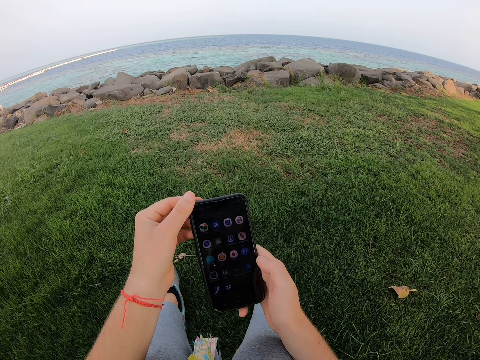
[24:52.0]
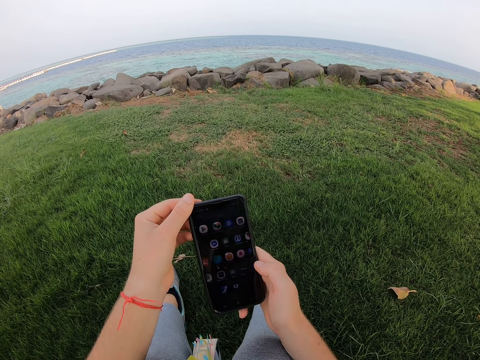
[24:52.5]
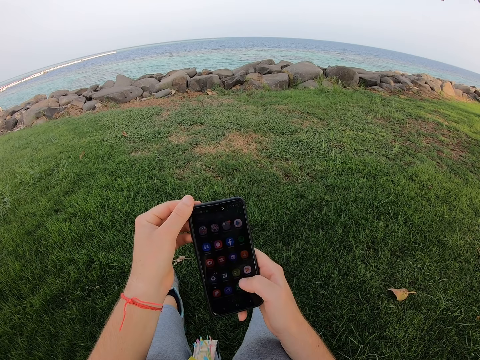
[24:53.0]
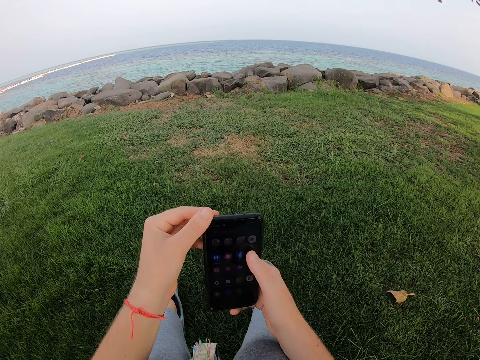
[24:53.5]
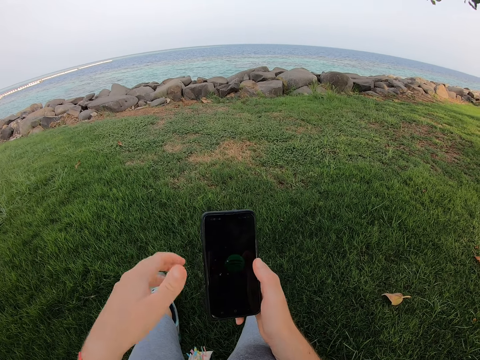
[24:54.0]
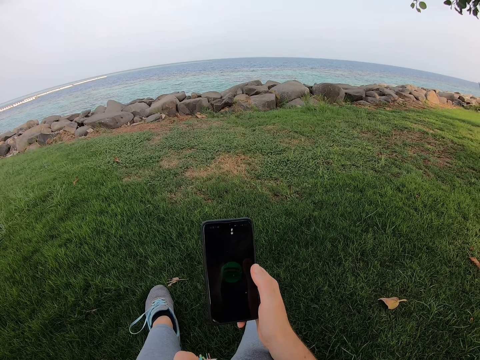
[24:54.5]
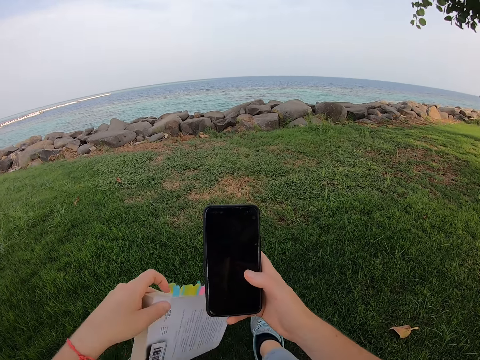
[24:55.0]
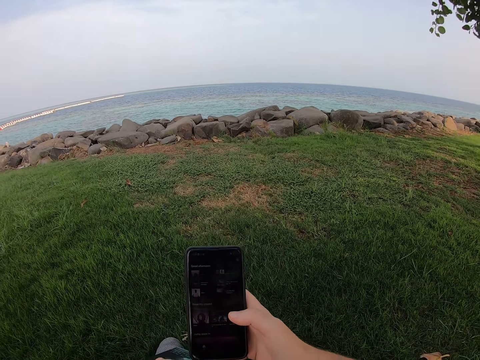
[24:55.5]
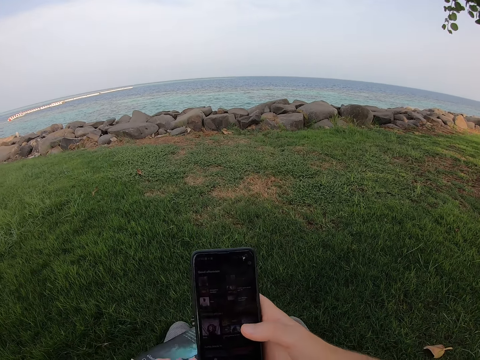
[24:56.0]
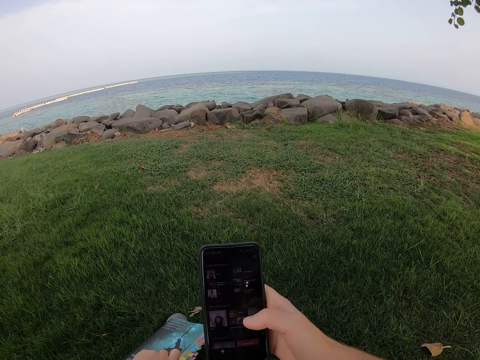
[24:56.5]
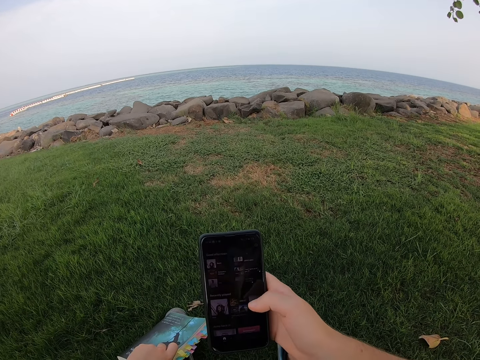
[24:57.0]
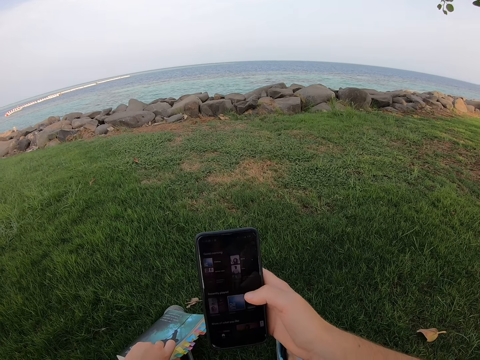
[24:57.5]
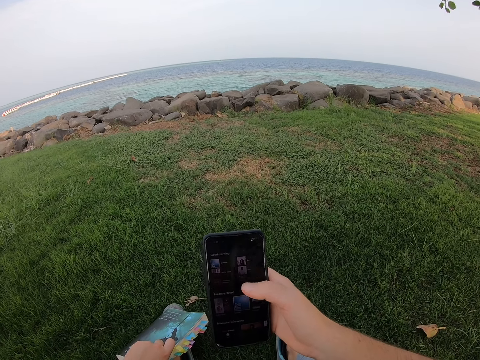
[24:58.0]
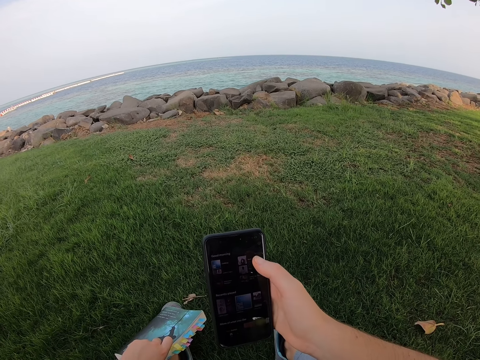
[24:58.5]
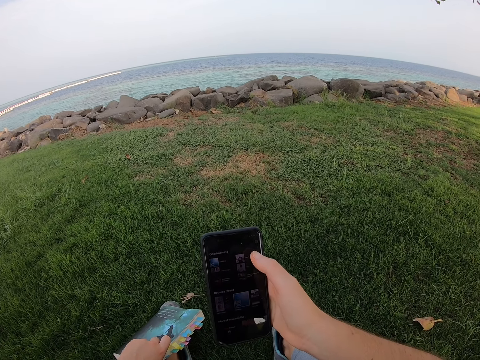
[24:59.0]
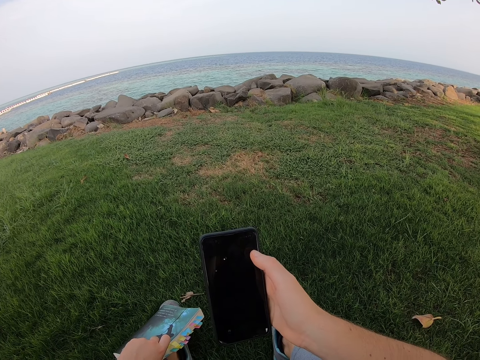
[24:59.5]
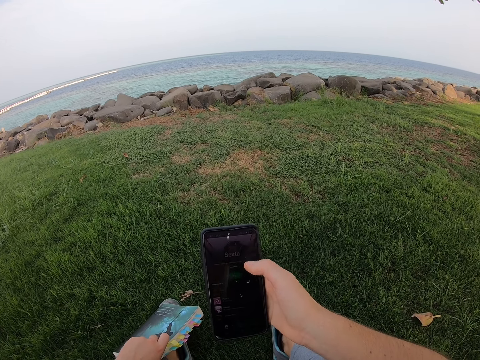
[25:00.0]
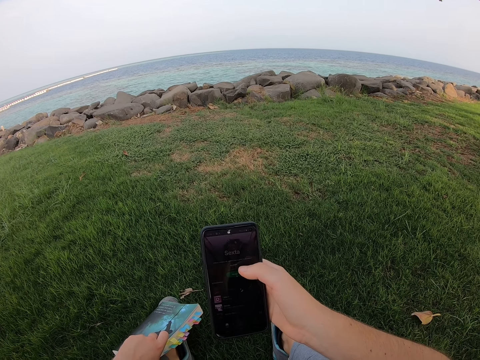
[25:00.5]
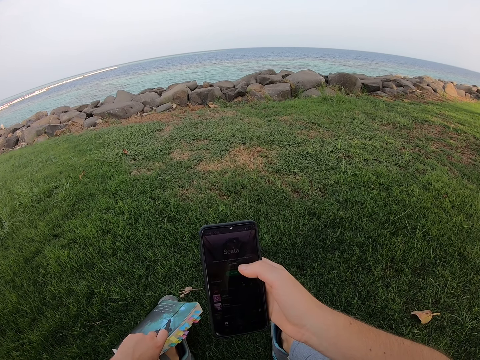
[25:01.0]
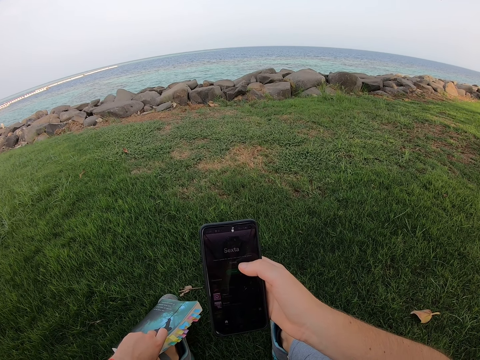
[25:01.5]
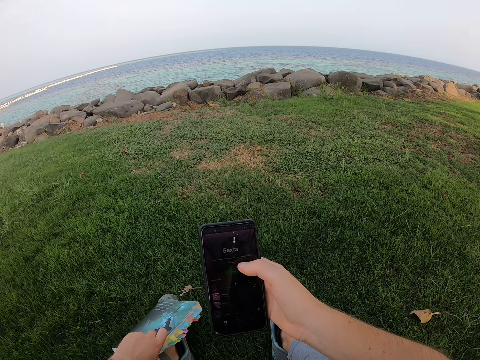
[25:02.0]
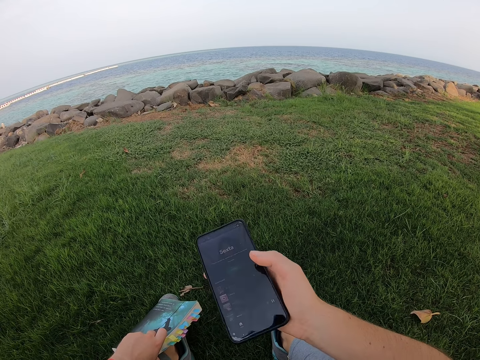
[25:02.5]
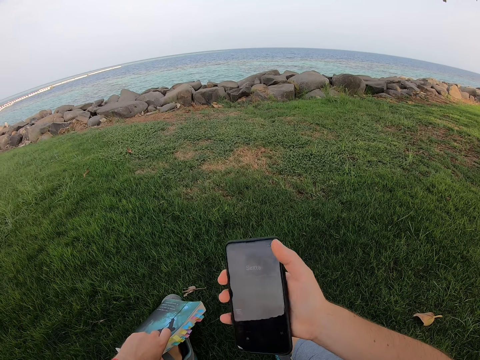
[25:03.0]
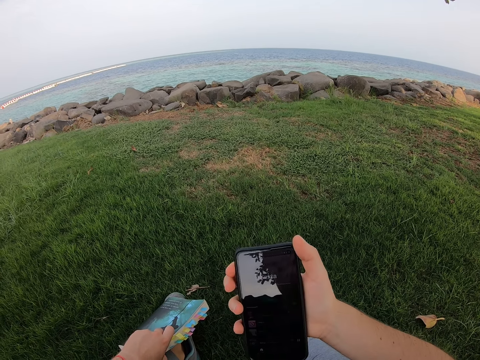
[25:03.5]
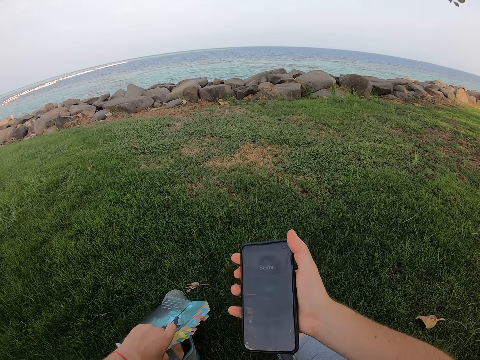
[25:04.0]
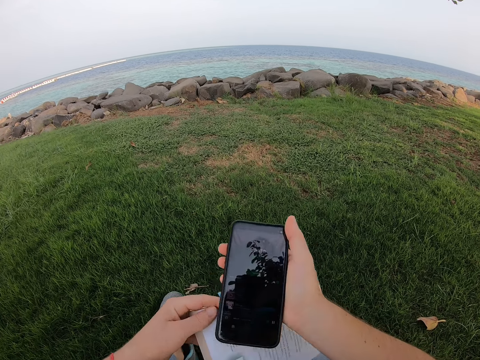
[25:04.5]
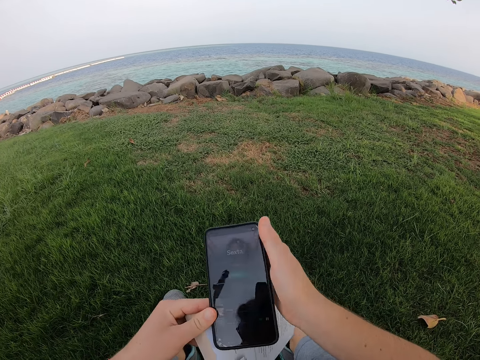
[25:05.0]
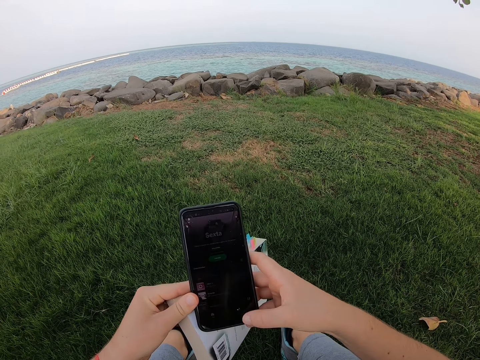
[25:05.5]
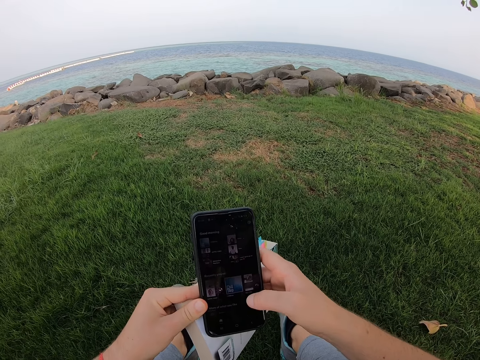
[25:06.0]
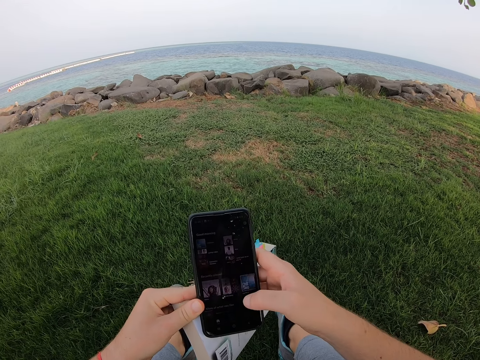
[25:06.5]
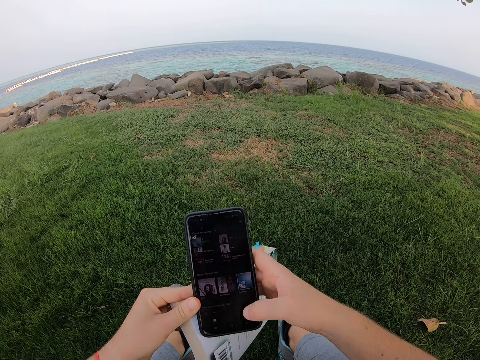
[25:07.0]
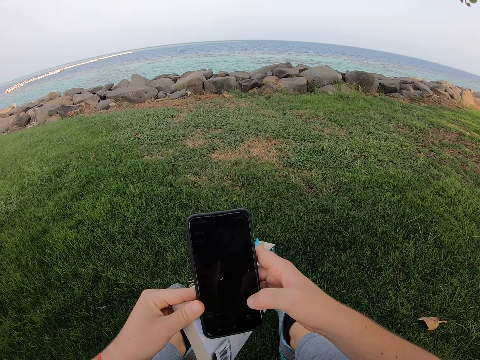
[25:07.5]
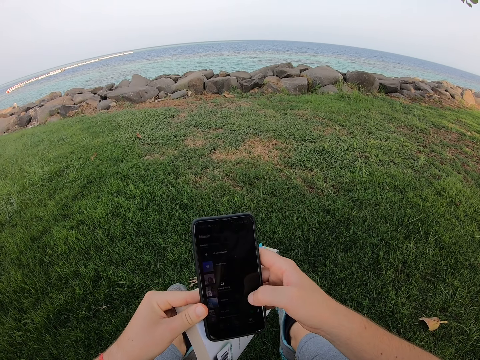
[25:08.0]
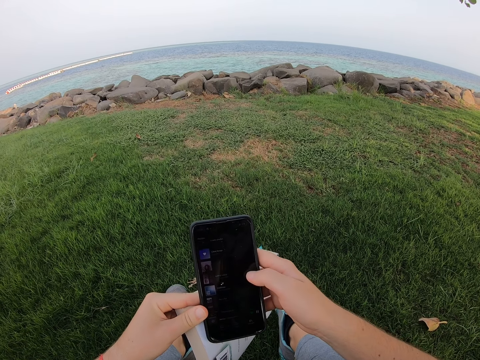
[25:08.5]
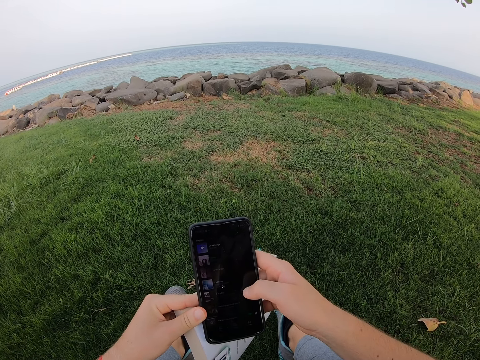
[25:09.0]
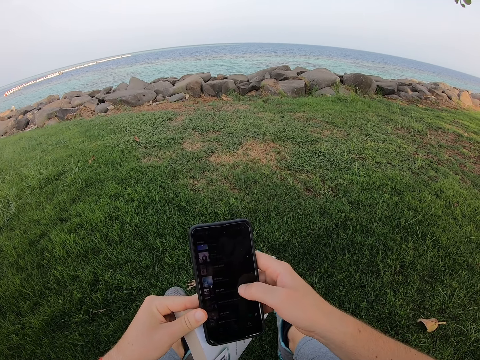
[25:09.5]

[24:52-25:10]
The camera wearer pulls back the left hand. They lift the phone. They lift a novel. They operate the phone. They press the phone button. They move the novel. They move the phone. They operate the phone.

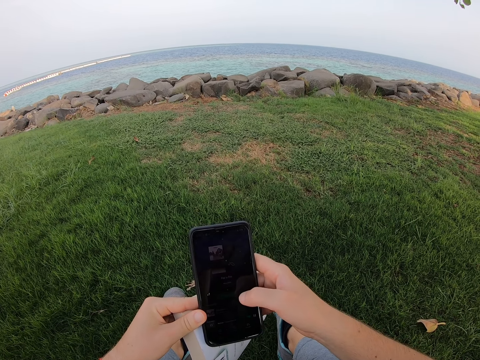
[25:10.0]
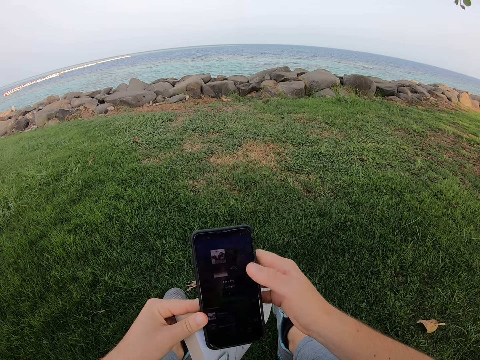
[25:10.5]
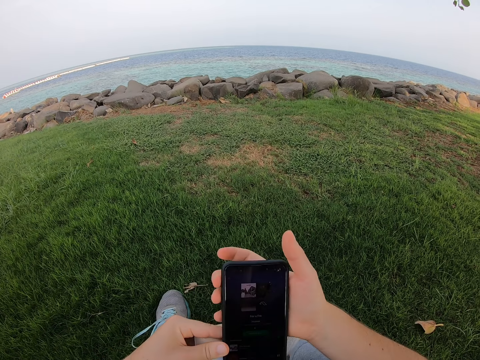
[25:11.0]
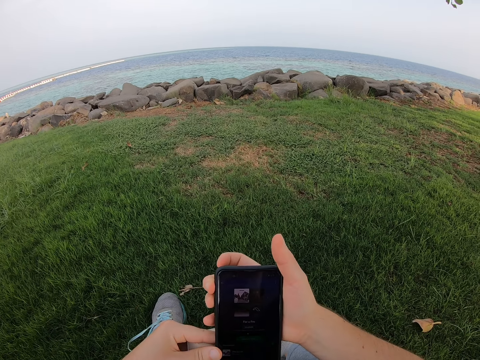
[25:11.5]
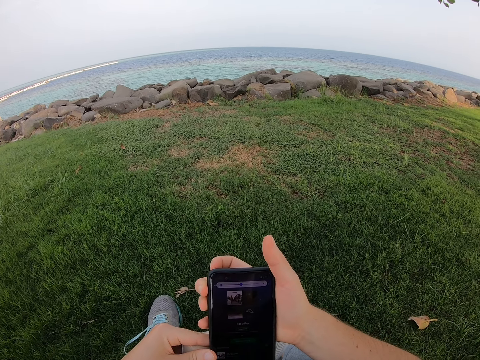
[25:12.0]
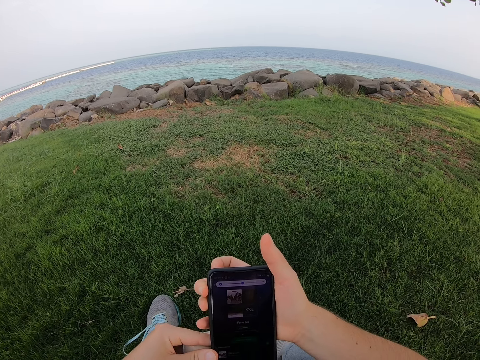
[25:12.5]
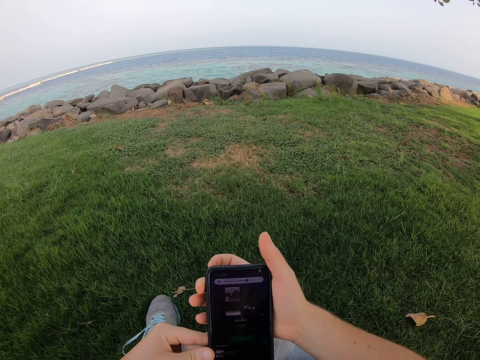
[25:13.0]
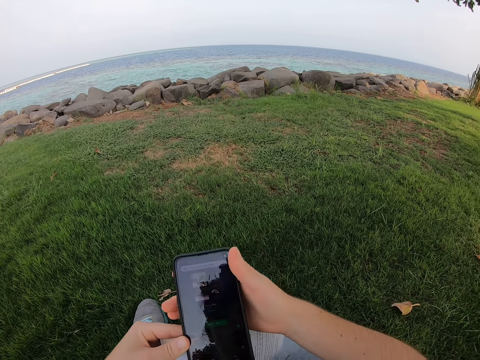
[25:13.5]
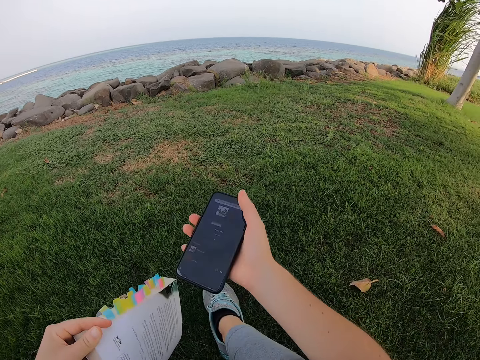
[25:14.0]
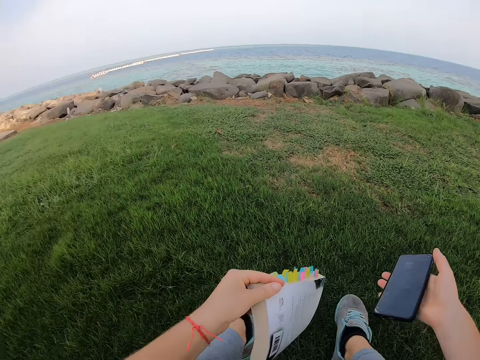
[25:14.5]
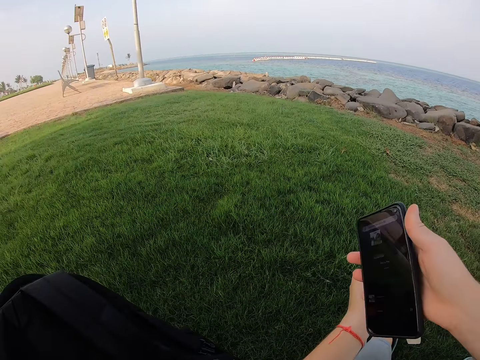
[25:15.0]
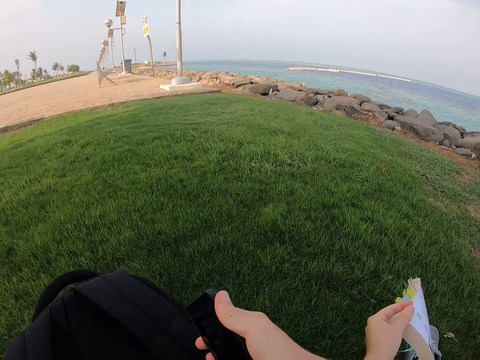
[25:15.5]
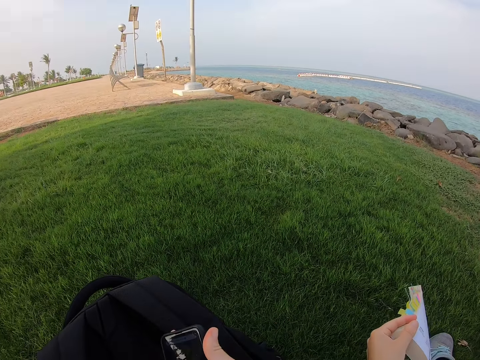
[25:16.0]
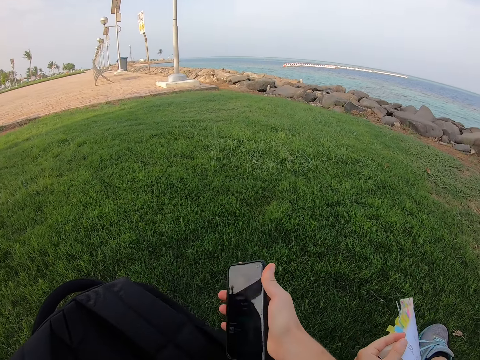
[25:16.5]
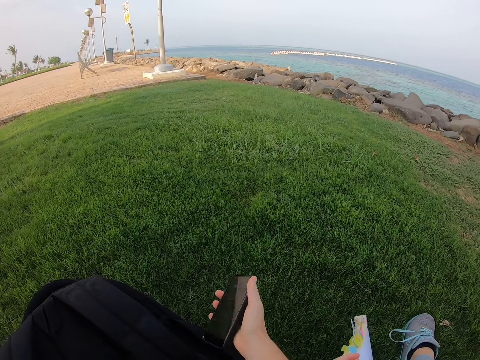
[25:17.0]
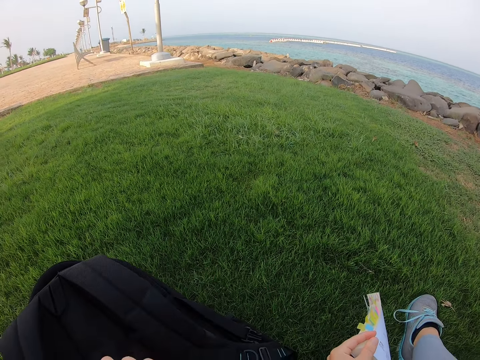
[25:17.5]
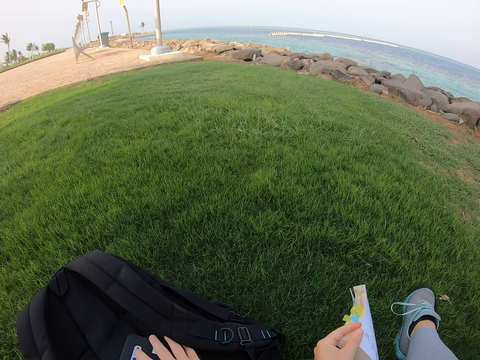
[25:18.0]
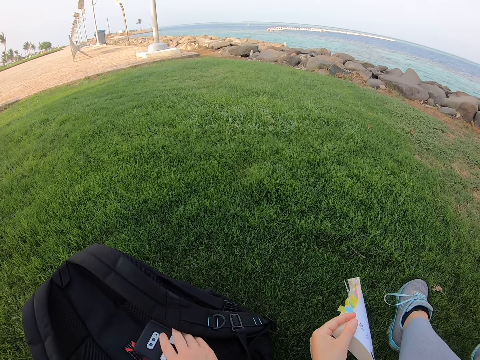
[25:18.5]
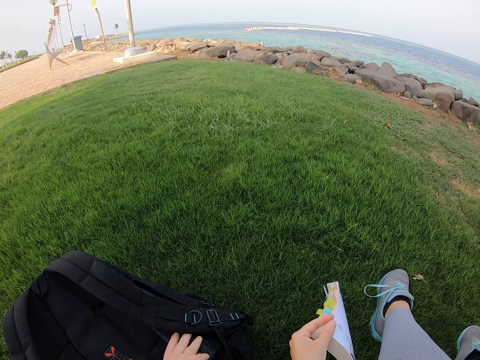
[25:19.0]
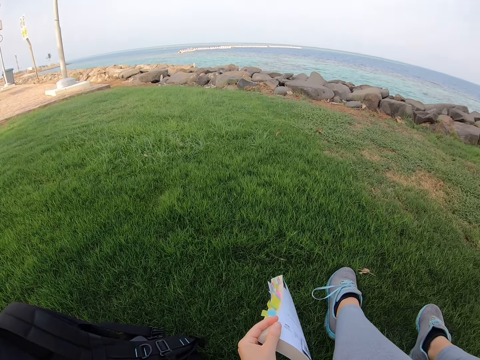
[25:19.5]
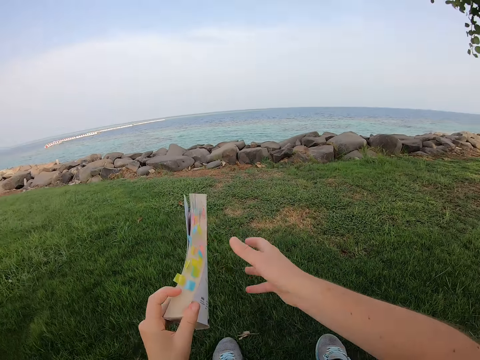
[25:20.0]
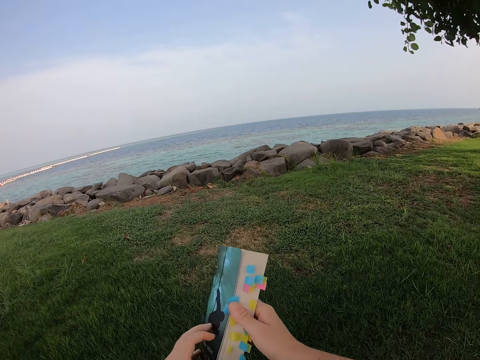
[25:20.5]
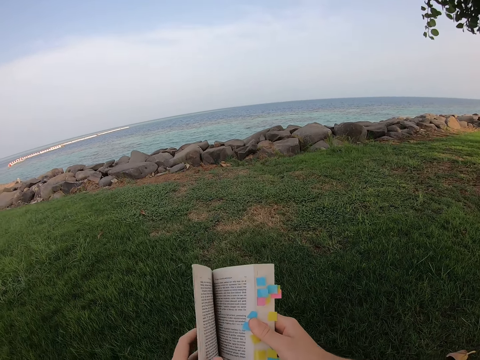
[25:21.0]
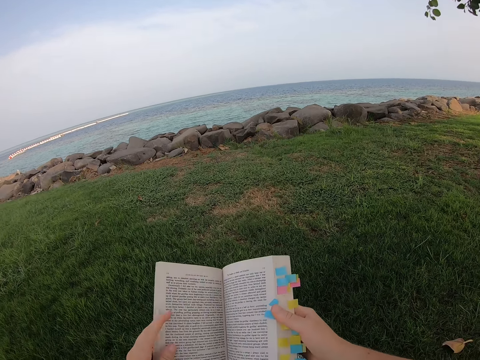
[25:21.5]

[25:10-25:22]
The camera wearer moves the phone. They place the phone on the bag. They lift the right hand. They lift the novel. They open the novel.
